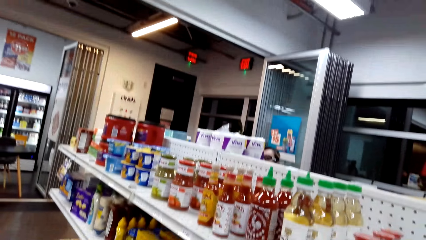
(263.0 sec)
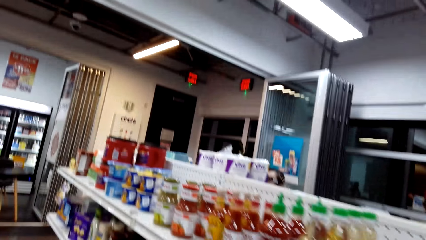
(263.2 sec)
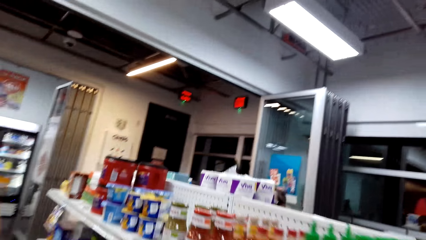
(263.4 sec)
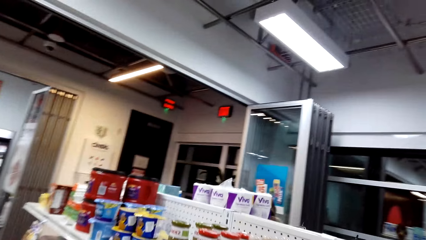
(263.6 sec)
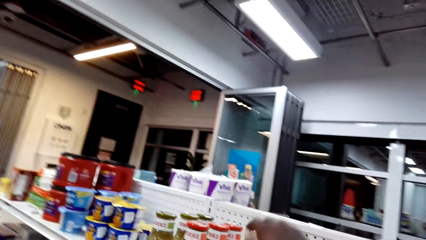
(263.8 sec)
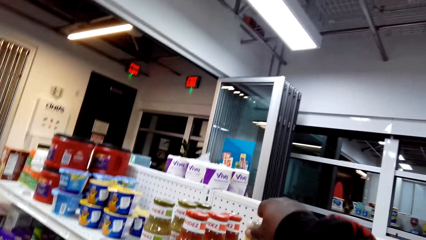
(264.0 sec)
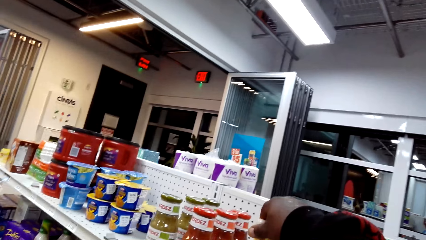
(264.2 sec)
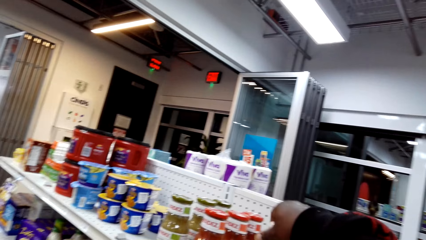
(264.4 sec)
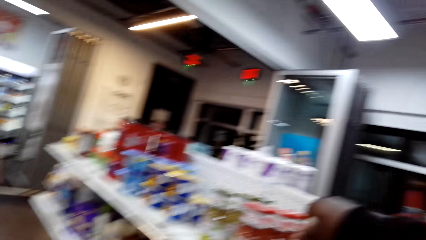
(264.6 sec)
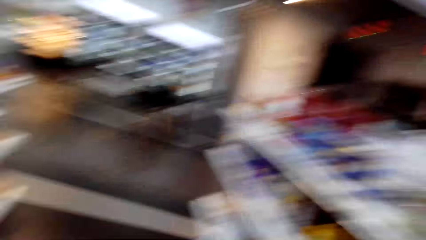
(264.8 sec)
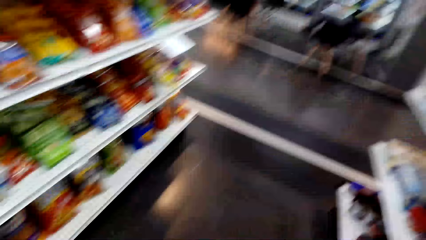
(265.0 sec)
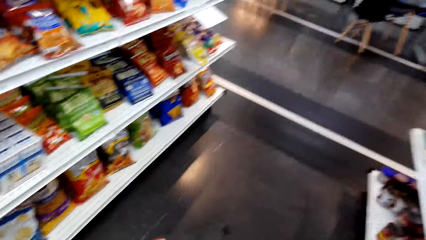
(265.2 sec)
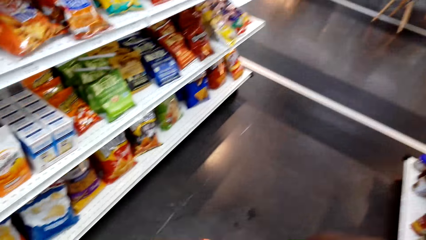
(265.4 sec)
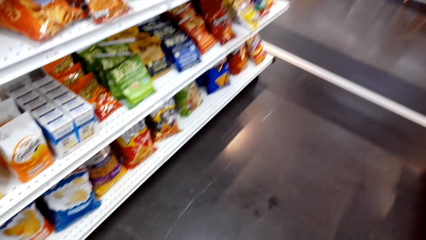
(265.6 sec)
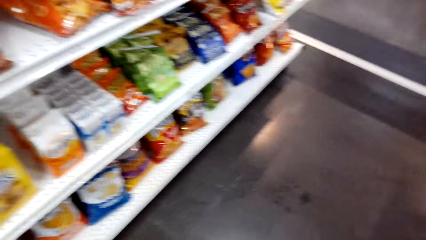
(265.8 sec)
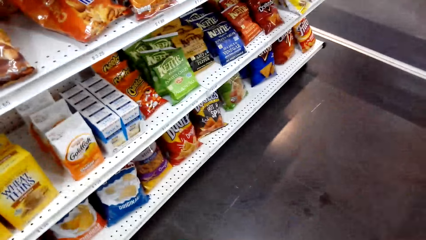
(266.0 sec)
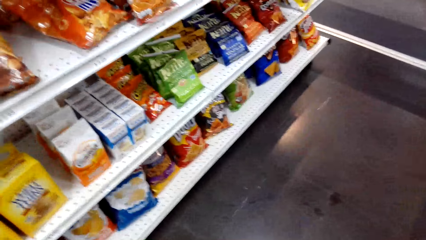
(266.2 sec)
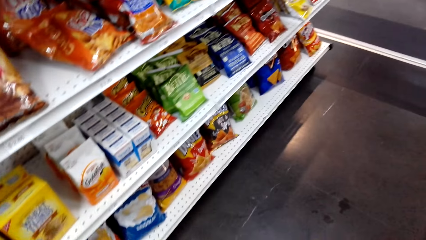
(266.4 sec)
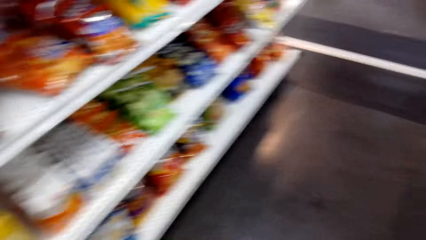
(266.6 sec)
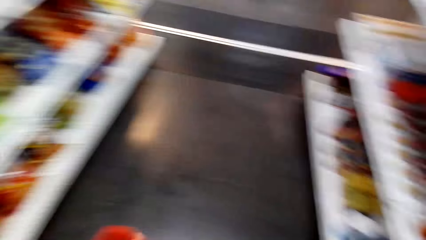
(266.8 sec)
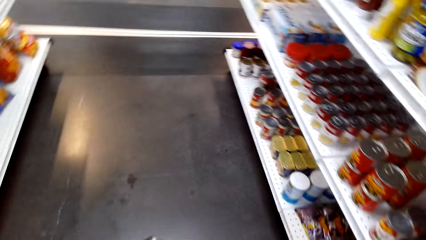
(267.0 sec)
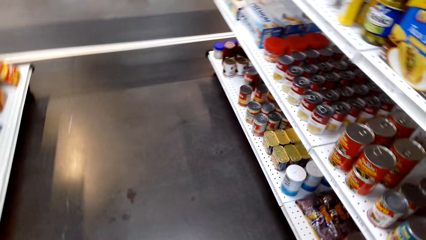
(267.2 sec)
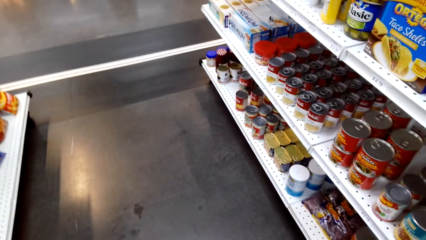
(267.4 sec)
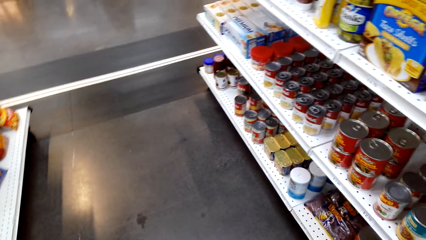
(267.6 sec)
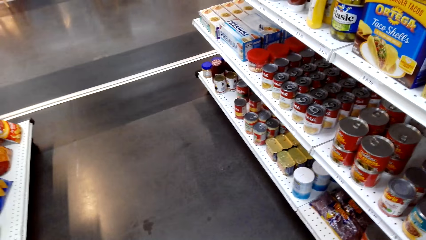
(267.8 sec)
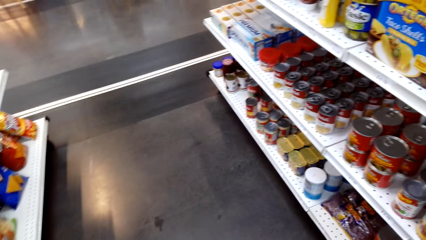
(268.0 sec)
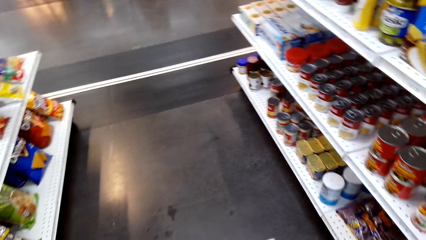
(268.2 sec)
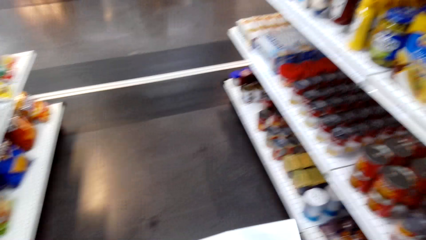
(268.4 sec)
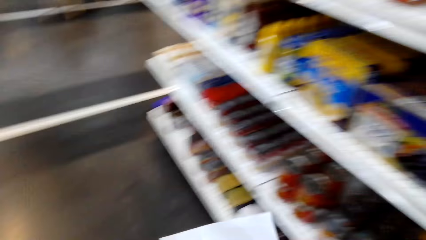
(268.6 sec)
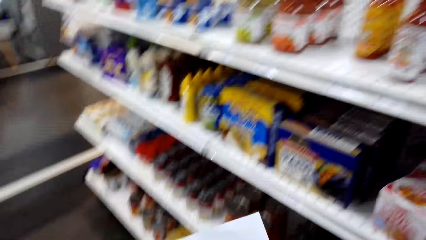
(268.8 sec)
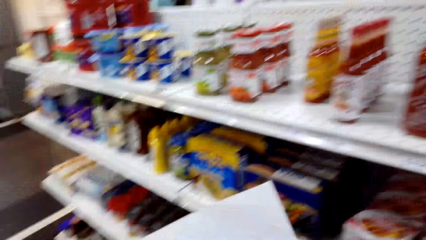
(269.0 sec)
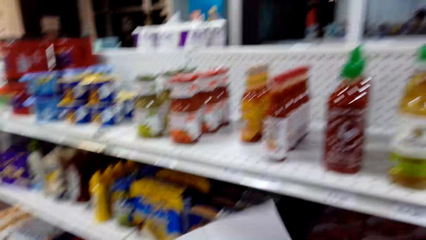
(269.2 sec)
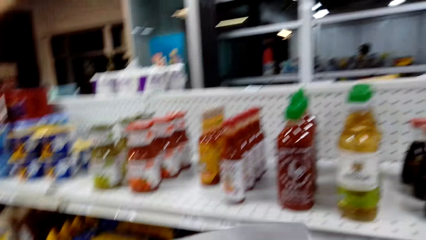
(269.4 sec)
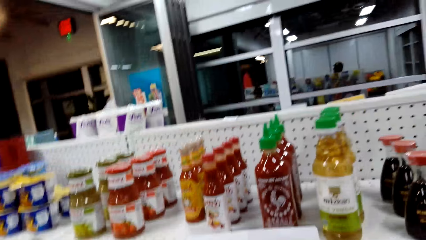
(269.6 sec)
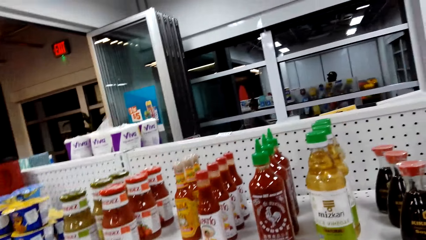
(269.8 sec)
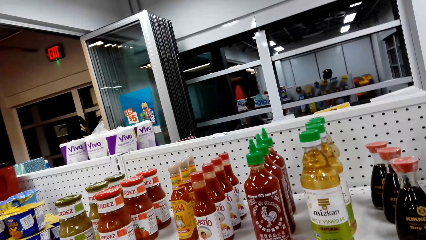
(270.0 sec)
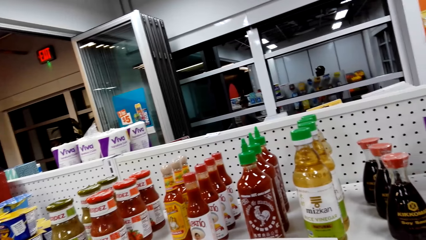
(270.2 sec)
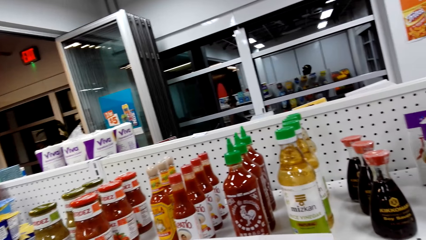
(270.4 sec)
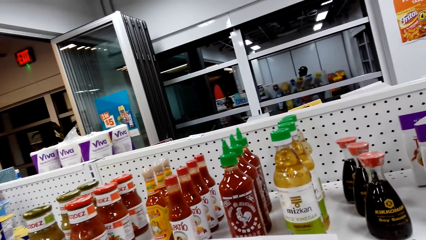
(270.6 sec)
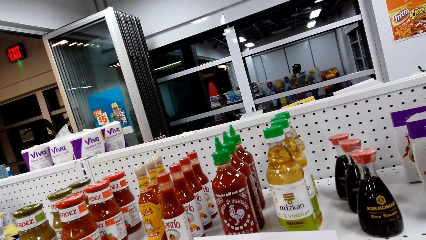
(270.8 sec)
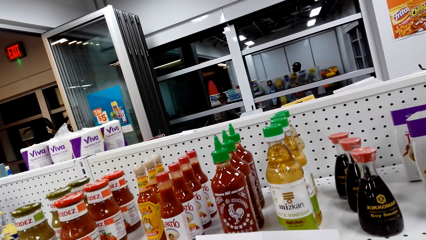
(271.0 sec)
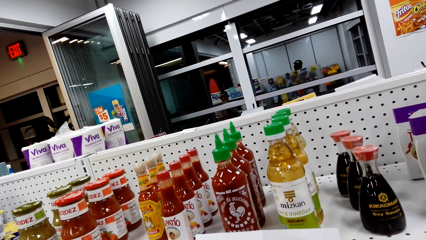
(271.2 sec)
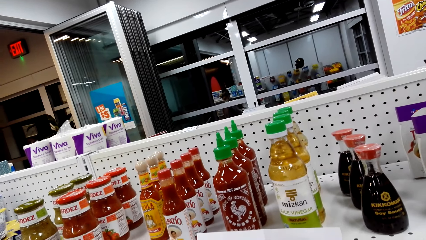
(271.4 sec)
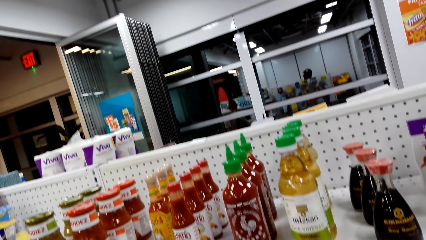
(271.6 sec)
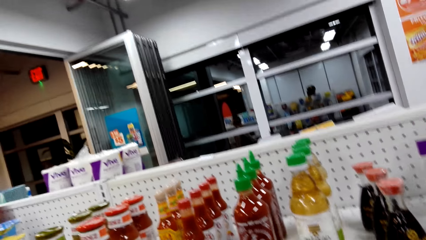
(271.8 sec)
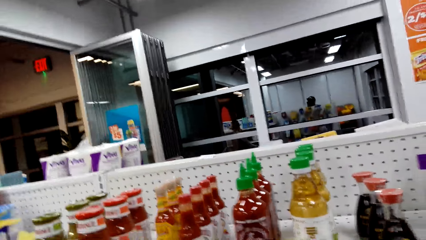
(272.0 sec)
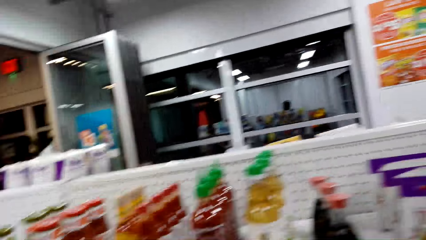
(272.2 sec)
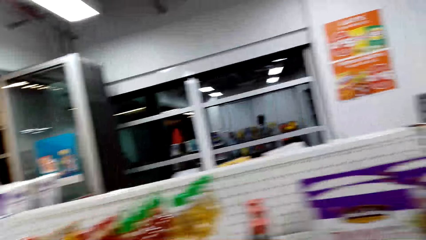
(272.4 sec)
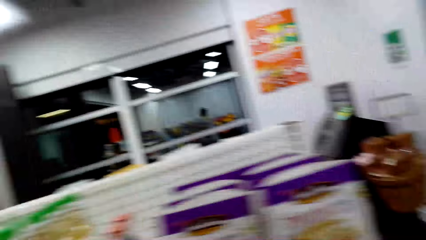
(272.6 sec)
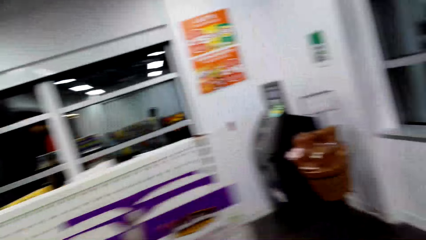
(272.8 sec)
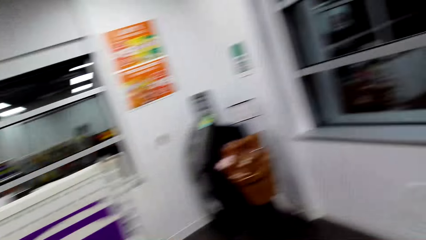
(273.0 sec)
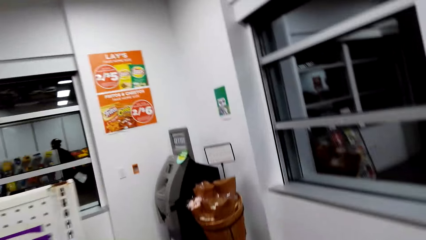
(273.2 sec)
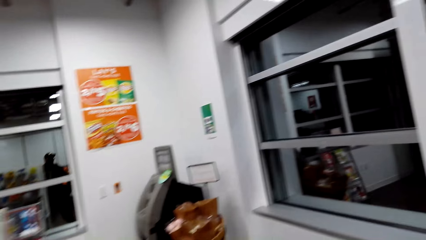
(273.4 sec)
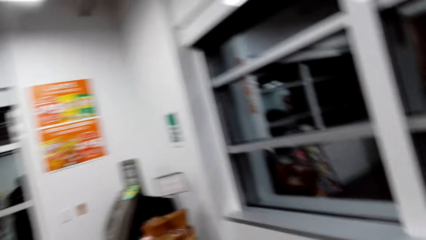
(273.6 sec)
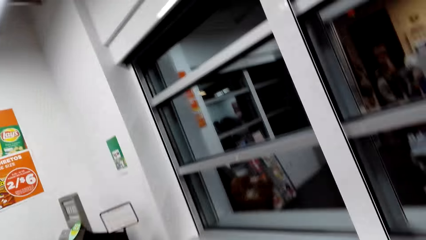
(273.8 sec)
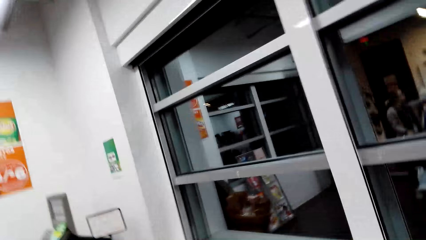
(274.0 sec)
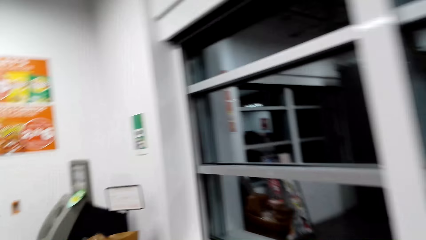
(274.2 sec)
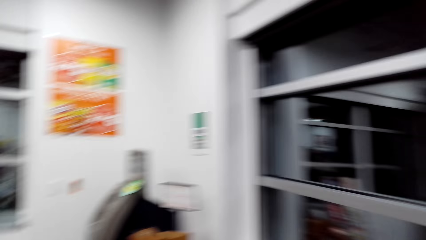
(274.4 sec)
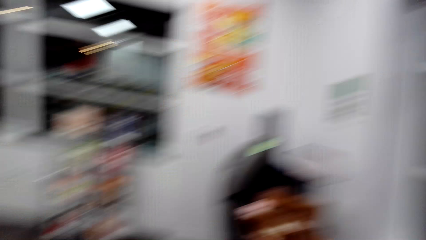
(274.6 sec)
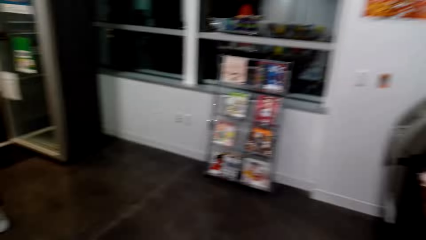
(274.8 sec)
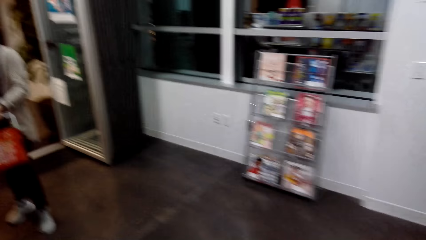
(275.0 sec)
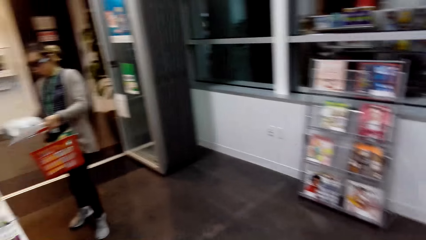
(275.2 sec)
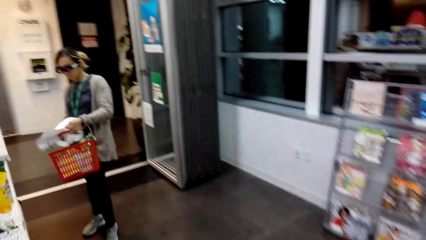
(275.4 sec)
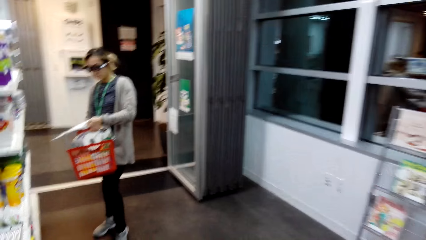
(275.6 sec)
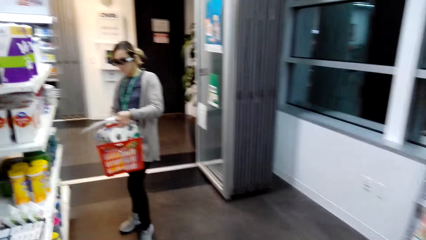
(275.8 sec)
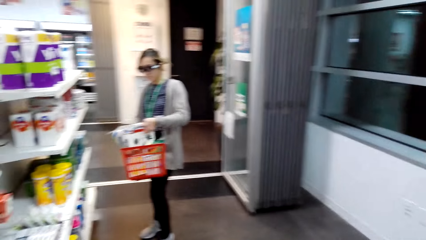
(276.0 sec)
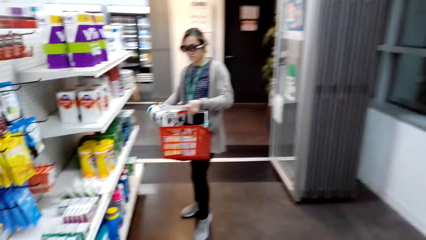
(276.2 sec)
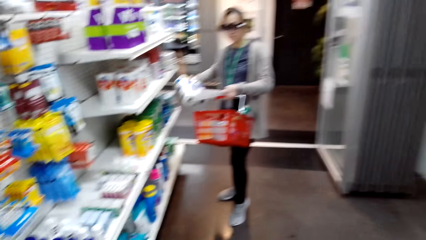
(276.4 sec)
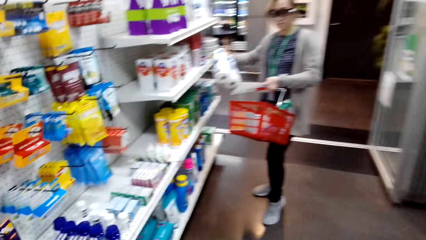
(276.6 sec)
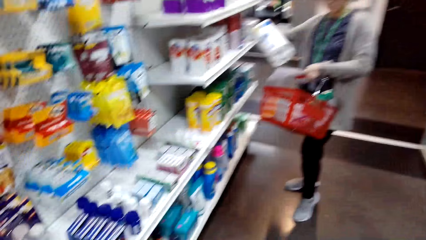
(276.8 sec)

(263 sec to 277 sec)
The camera wearer picks a drink from the shelf. They walk. A person puts the tissue paper into the shopping basket.

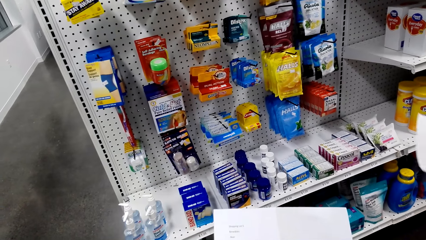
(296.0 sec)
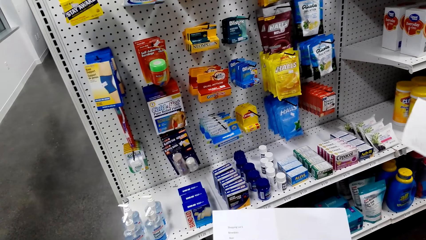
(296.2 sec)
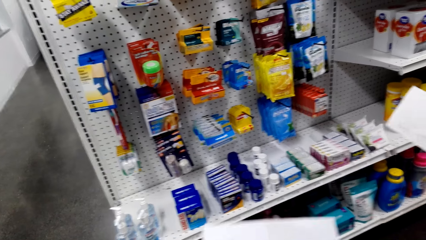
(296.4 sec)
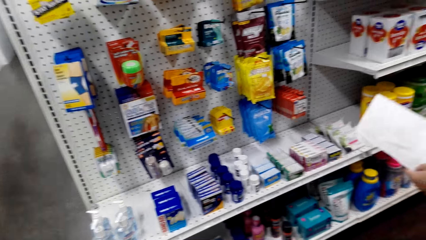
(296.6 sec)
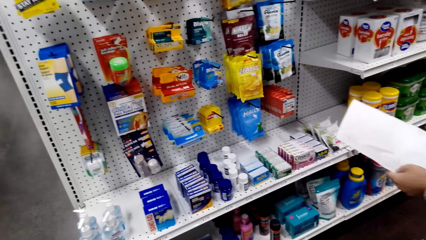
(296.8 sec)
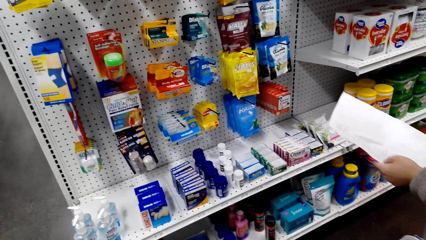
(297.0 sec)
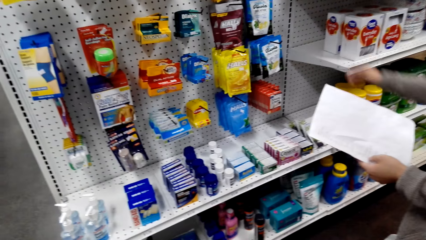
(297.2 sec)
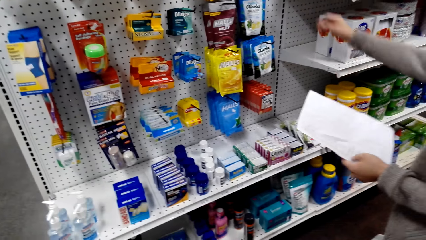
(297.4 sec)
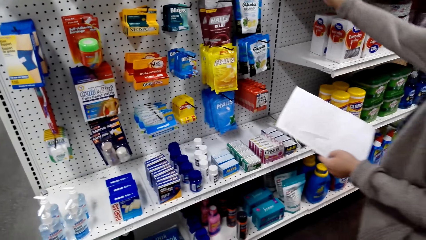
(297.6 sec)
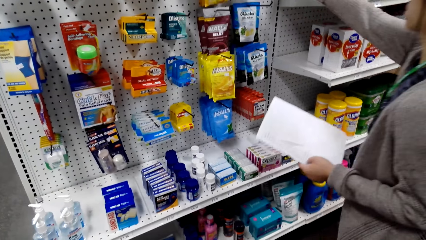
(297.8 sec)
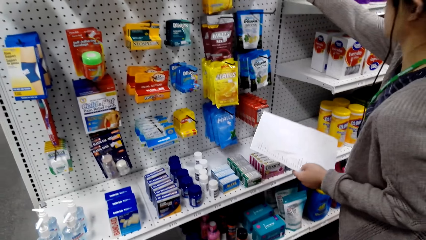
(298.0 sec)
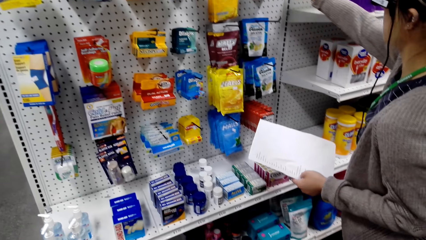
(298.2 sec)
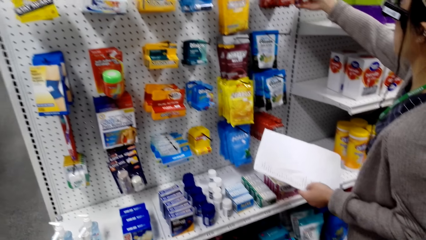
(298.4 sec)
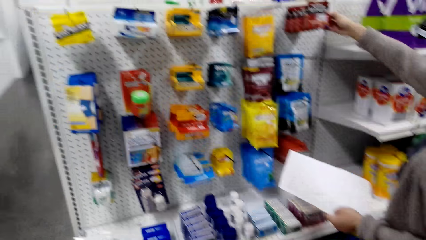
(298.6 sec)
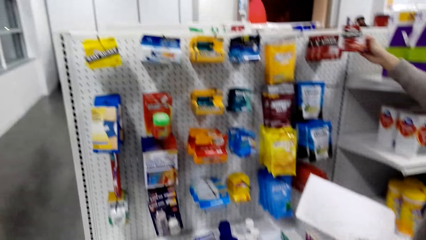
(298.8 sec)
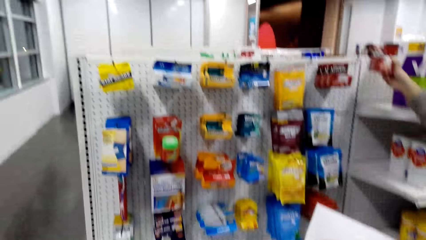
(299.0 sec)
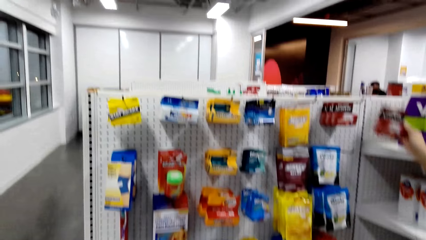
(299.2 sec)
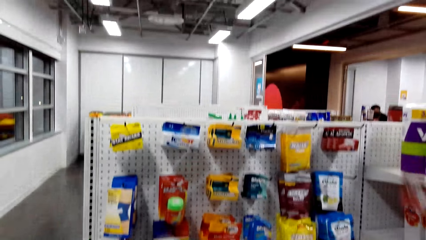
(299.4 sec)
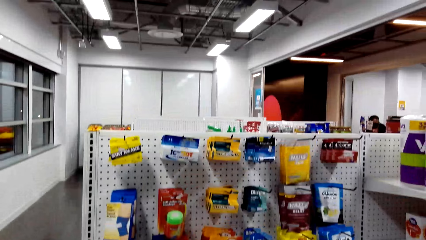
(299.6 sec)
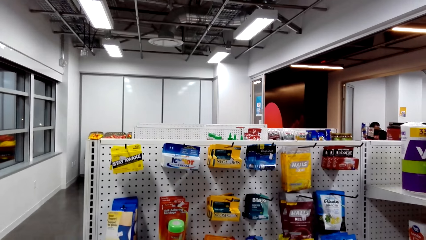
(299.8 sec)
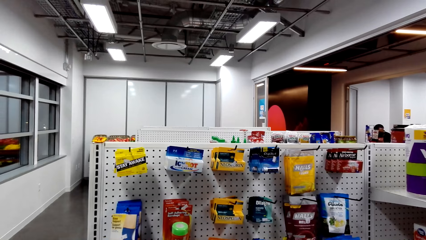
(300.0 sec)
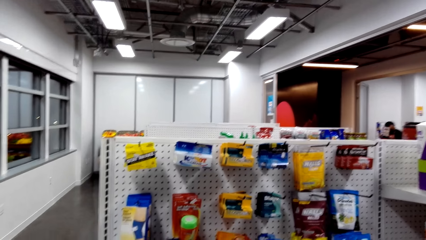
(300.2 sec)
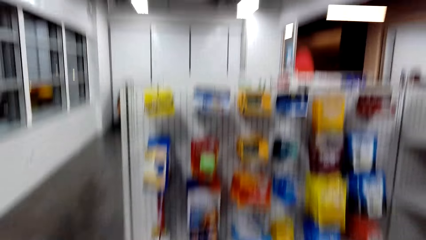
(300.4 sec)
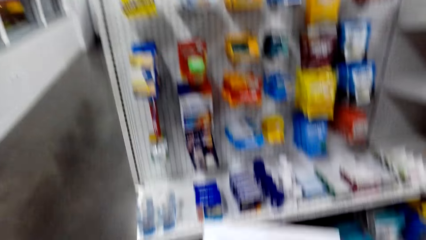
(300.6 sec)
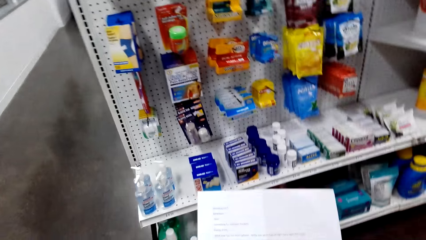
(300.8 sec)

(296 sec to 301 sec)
A person picks something from the shelf.
